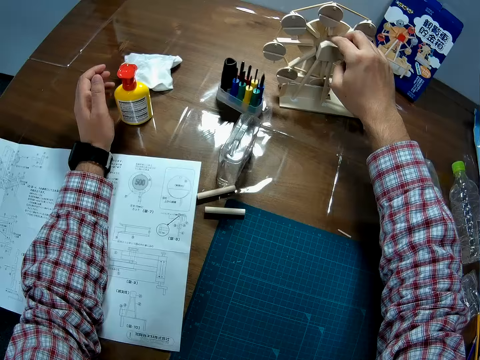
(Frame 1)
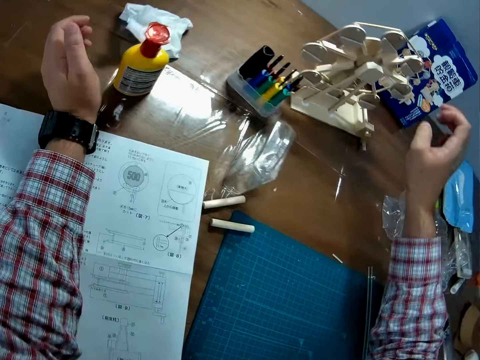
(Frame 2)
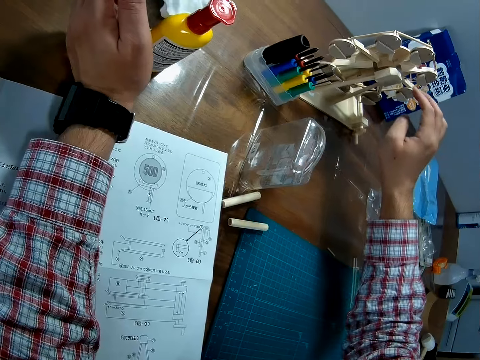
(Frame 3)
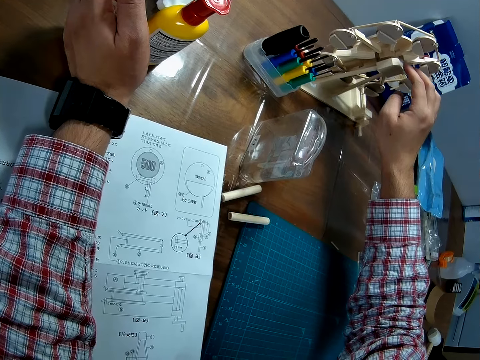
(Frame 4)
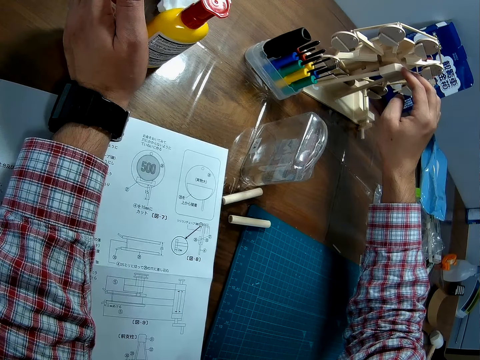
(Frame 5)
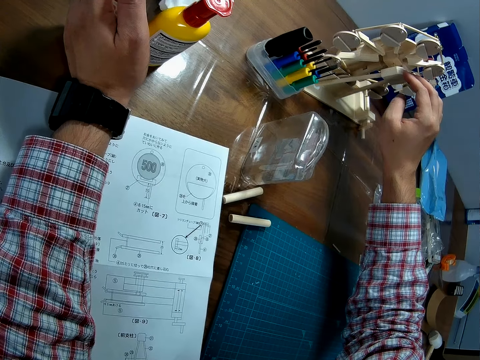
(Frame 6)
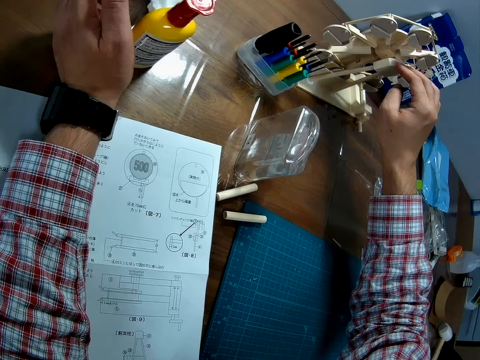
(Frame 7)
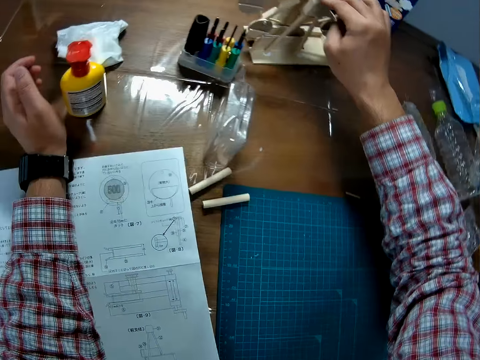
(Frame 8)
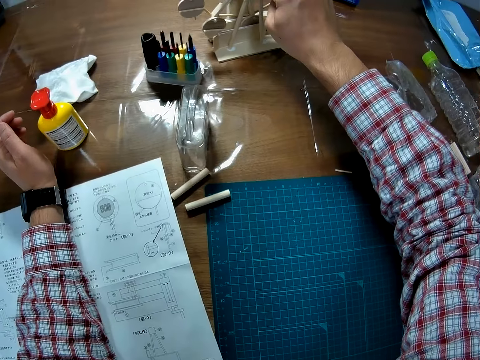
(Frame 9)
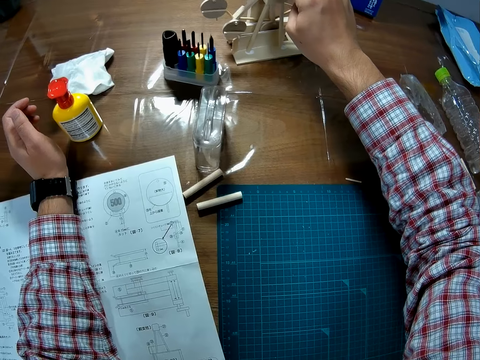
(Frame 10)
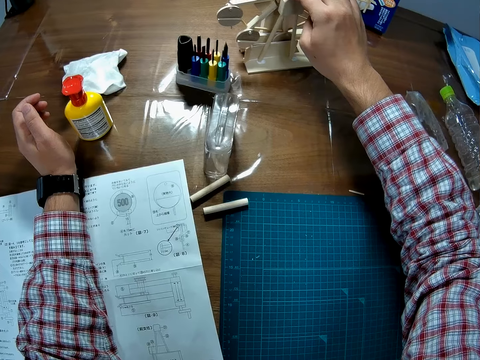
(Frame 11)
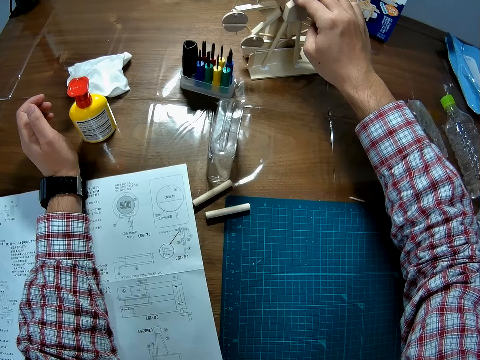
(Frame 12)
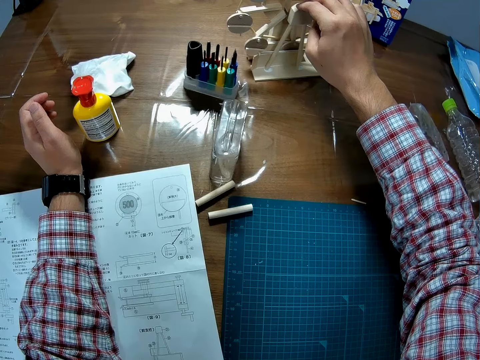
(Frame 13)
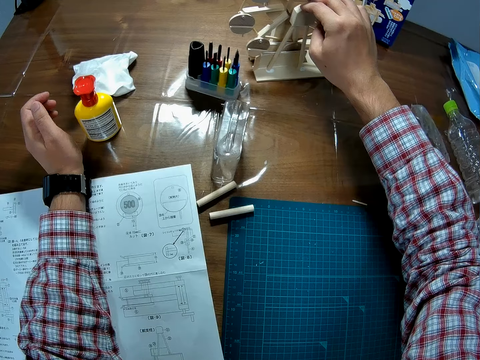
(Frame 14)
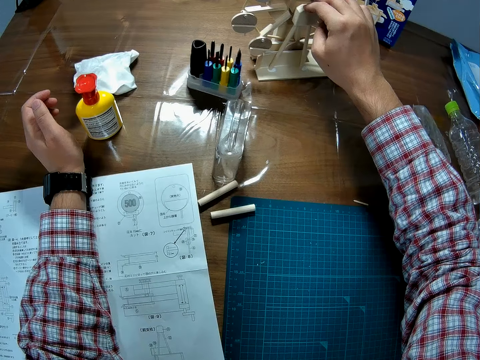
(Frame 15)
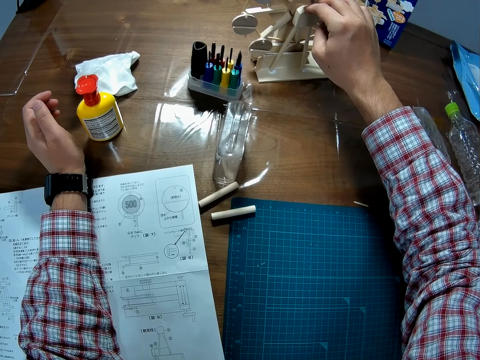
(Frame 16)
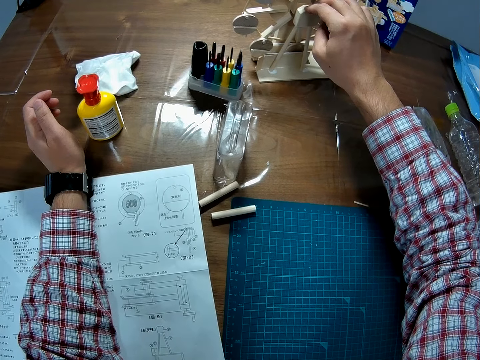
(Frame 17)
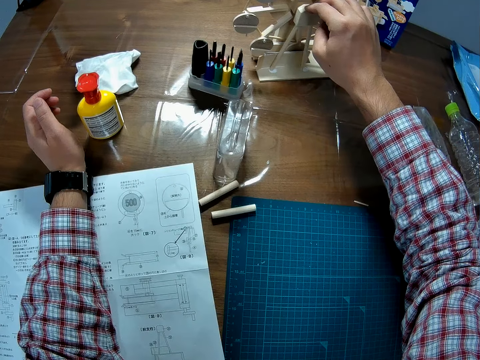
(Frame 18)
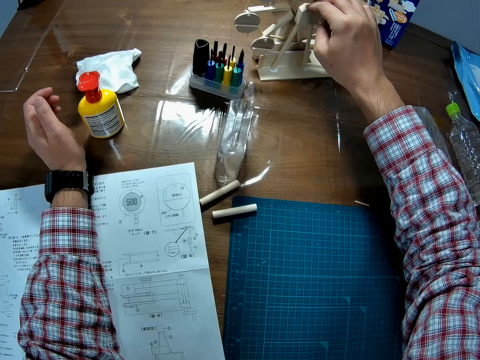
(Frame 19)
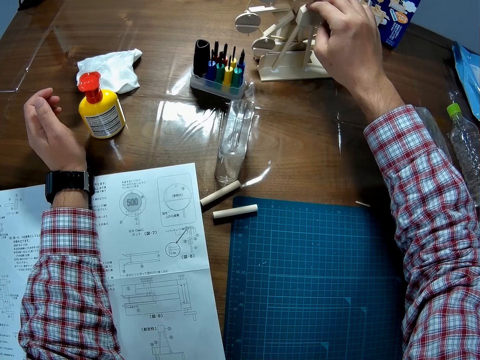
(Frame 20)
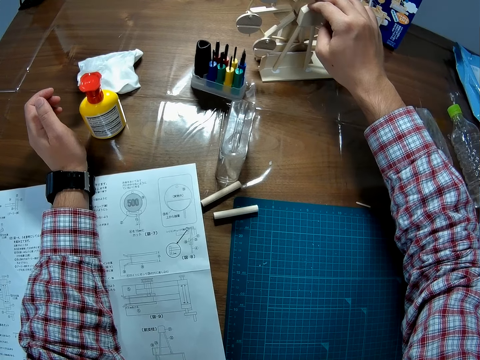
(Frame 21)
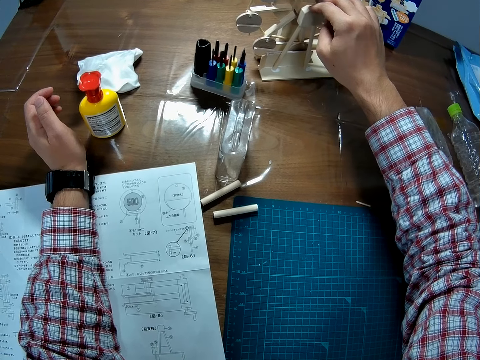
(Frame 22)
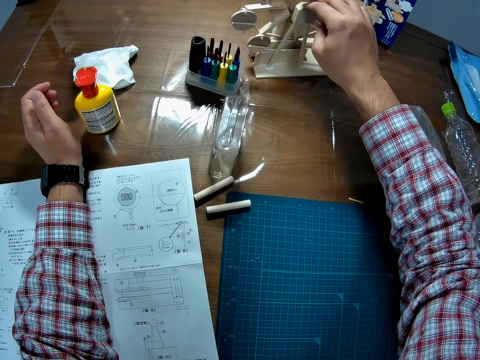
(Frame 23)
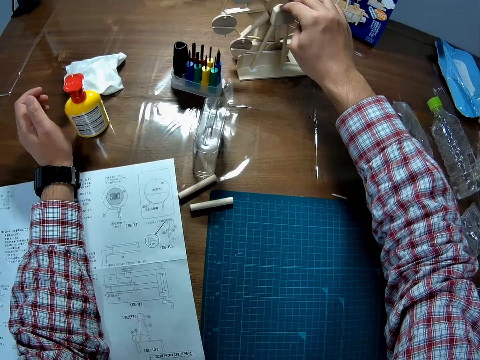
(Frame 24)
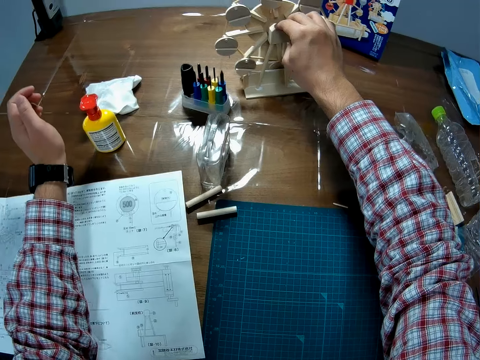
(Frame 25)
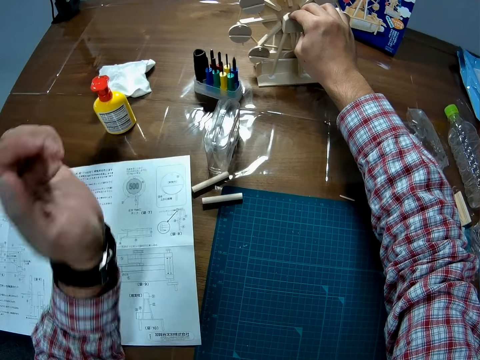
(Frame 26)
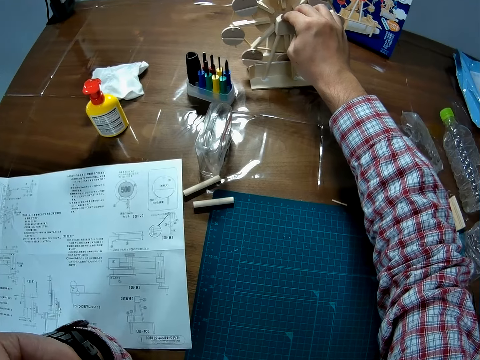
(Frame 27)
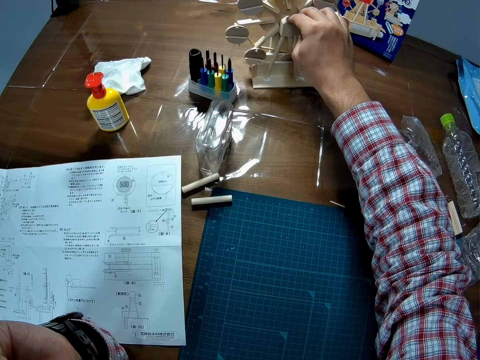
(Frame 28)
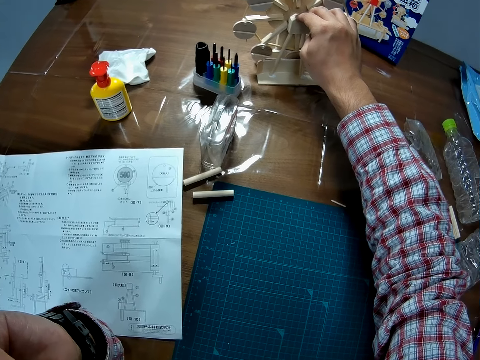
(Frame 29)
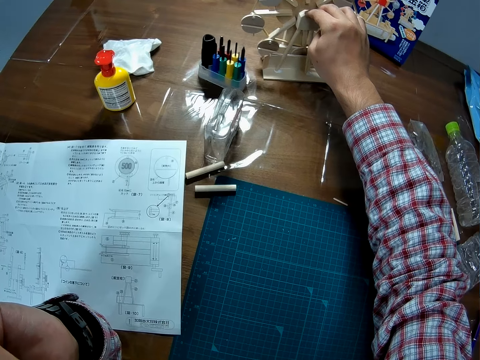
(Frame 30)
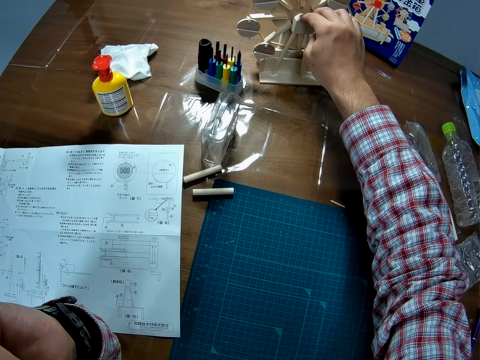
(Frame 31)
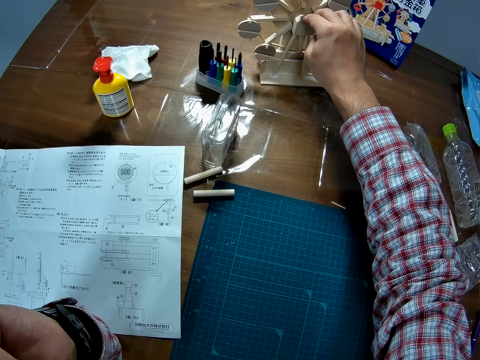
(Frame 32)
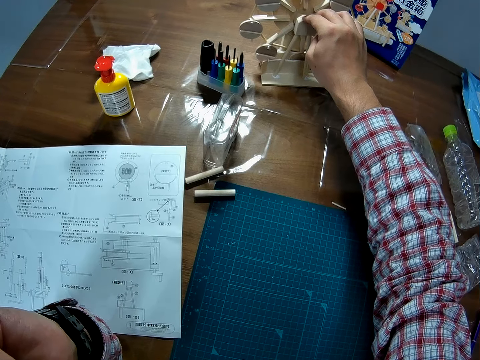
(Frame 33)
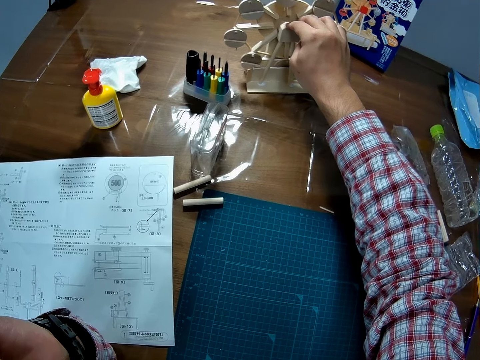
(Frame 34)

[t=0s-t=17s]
The camera wearer touches a wooden craft with his right hand. He sits in front of a table. He holds in place a unilateral support of a Ferris wheel model. He adjusts the wooden craft with his right hand. He folds his left arm on the table.

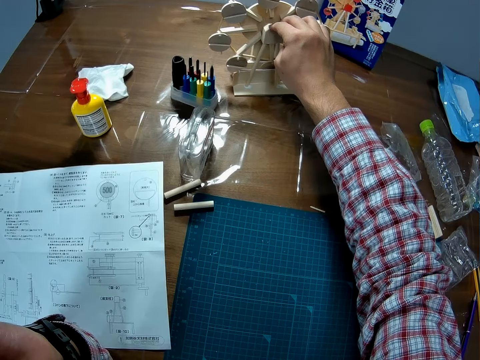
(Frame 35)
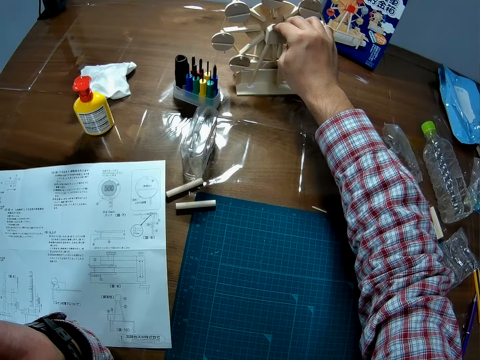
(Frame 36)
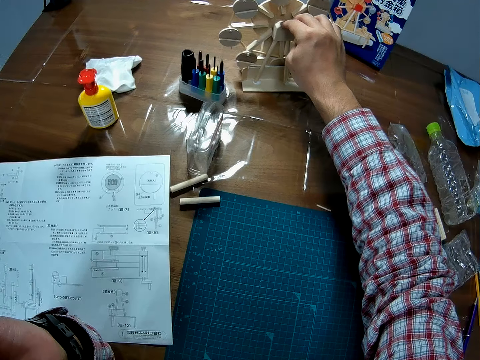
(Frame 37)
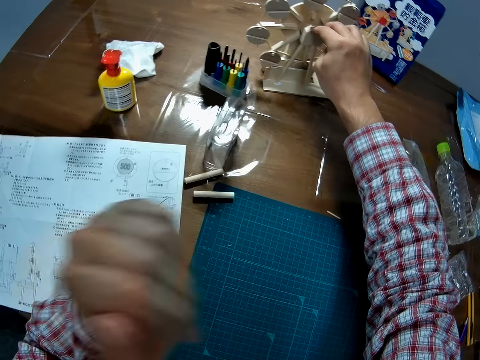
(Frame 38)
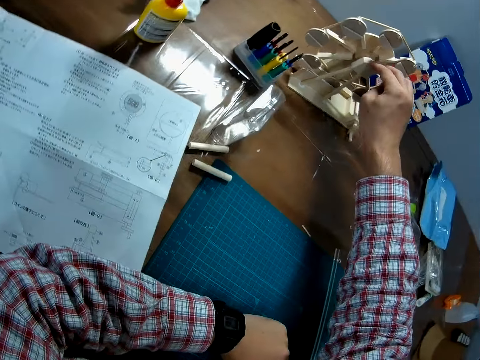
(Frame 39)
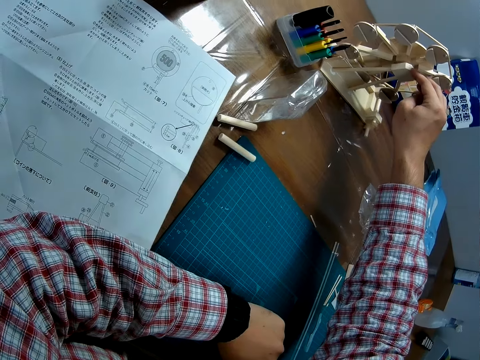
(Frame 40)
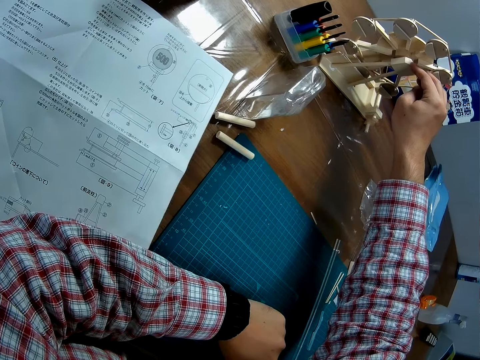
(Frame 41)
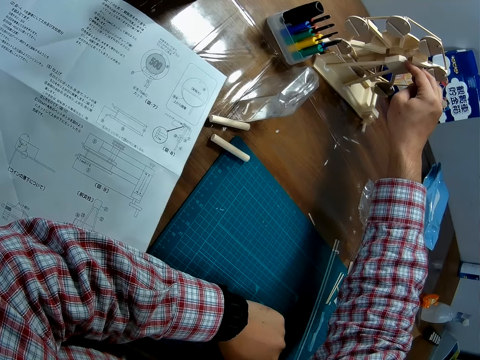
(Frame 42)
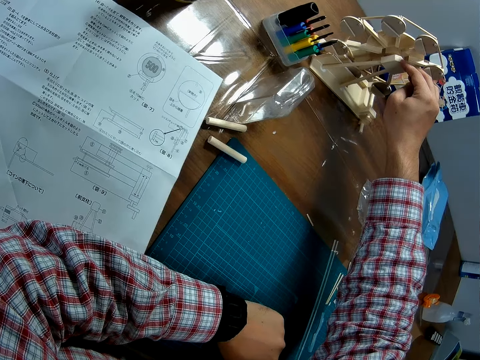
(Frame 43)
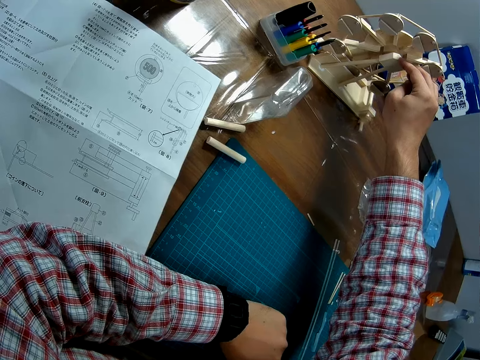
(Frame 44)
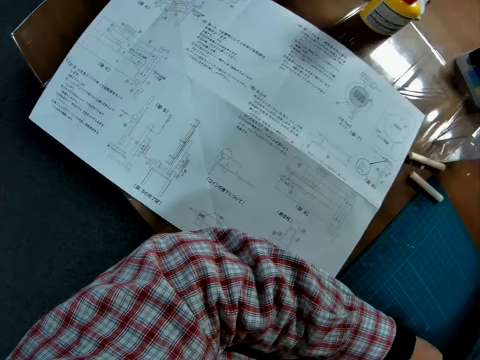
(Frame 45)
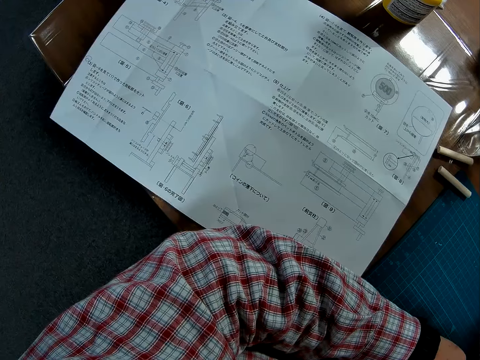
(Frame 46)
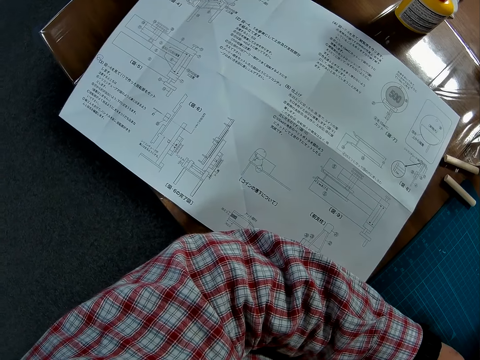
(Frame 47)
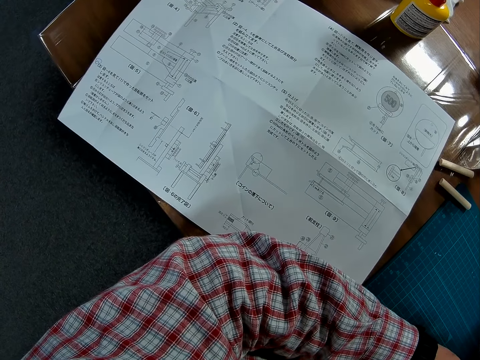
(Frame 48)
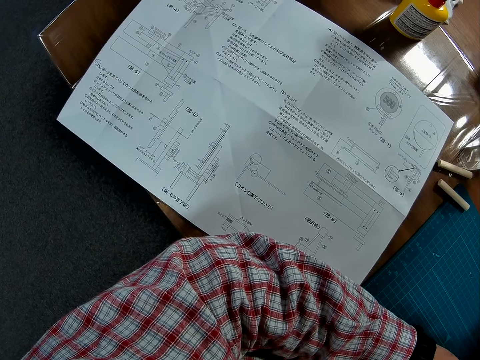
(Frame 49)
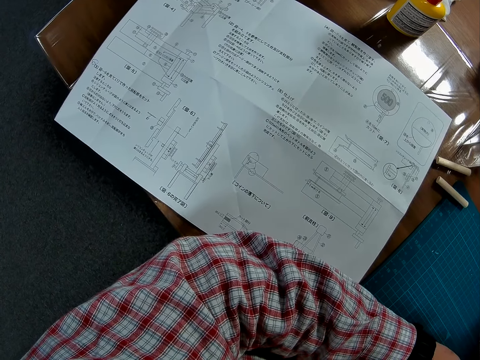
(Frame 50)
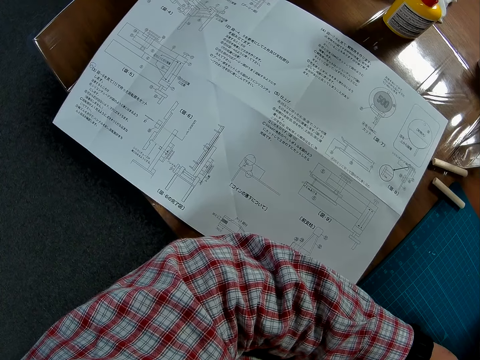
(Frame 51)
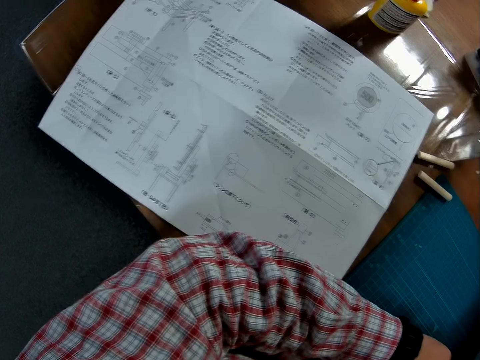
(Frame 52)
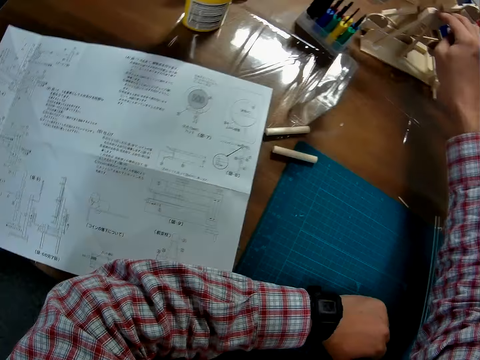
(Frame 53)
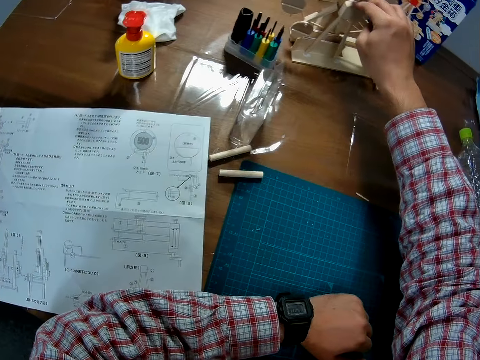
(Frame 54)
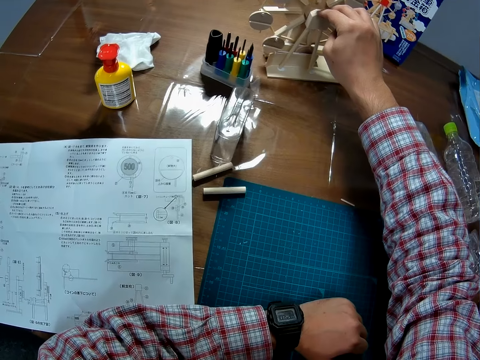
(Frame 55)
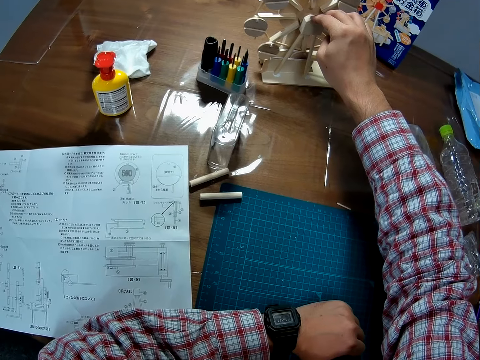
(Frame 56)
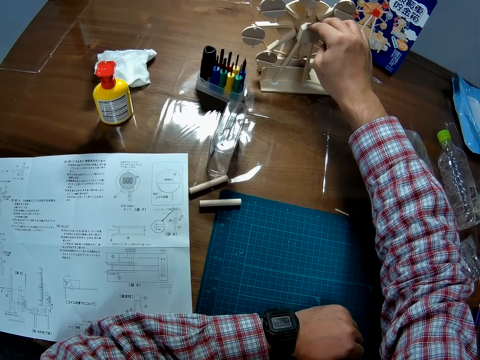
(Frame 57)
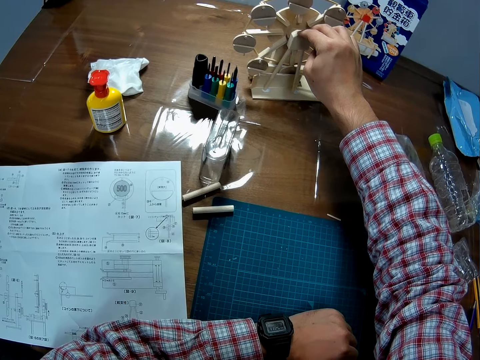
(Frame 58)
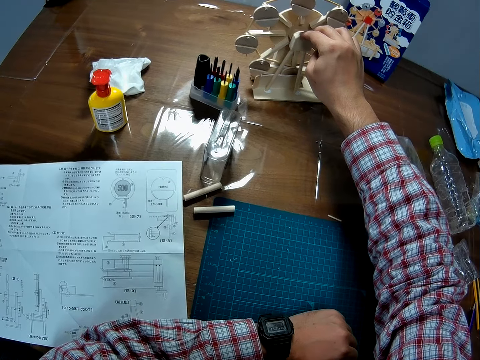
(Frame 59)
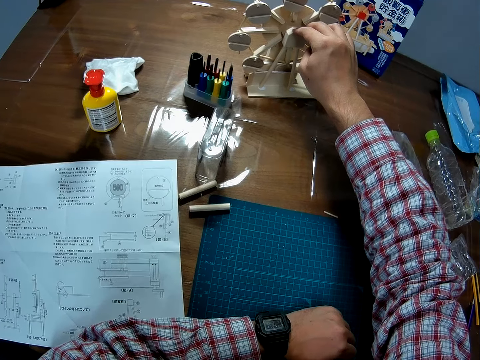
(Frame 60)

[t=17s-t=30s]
The camera wearer rests his left arm on the table. He reads from an instruction manual on the table. He looks at the Ferris wheel model. He adjusts the wooden craft with his right hand.
